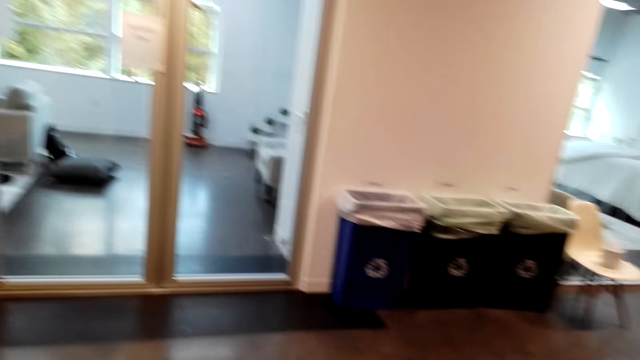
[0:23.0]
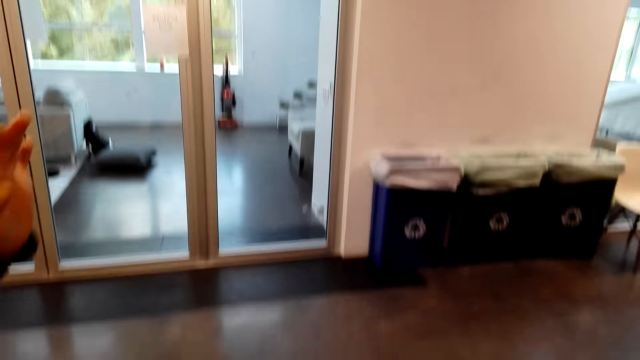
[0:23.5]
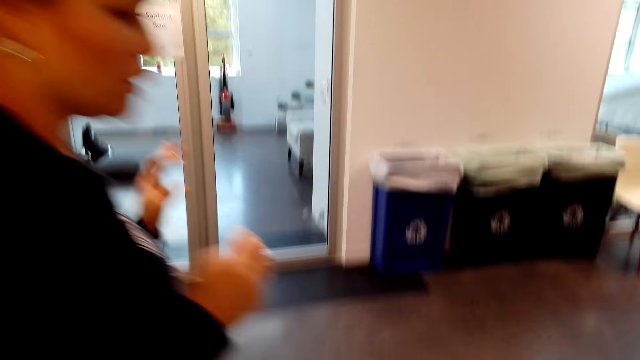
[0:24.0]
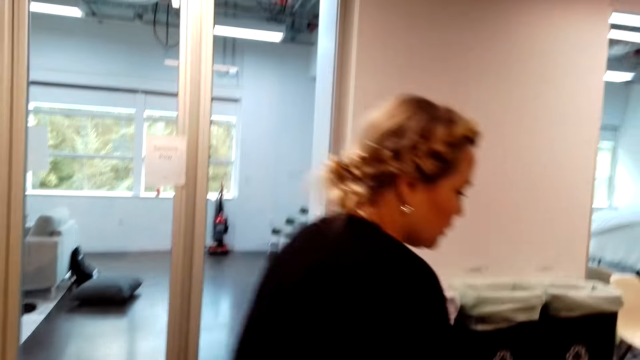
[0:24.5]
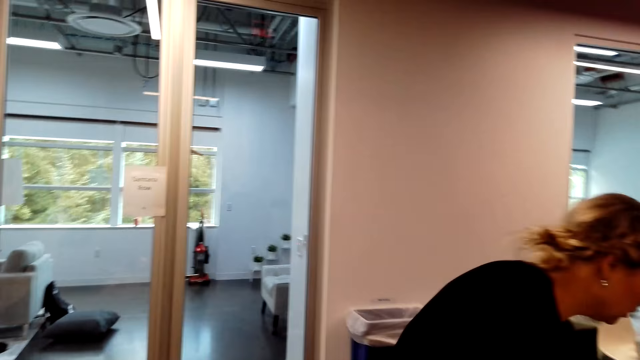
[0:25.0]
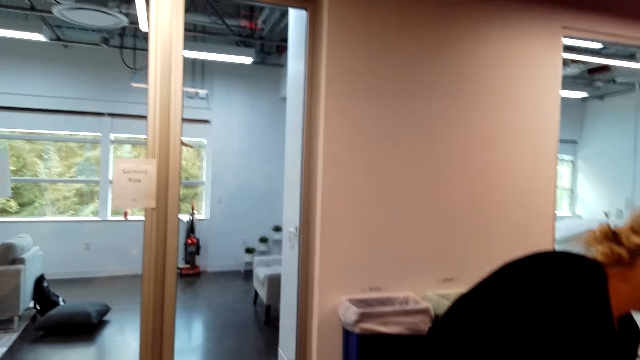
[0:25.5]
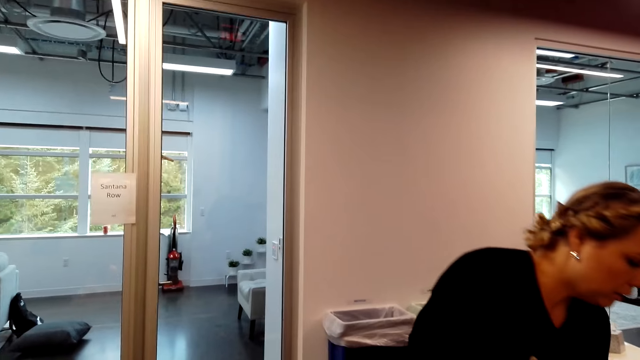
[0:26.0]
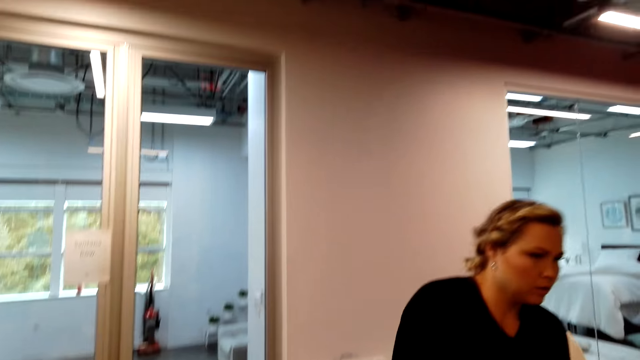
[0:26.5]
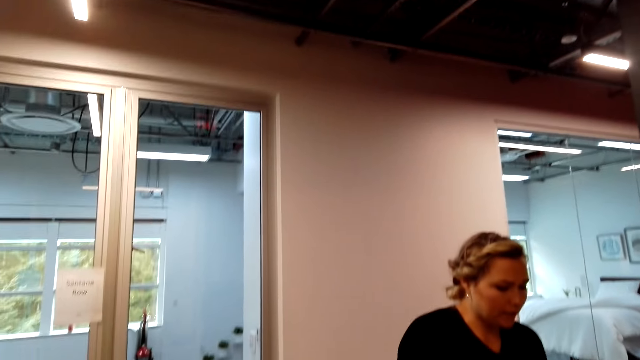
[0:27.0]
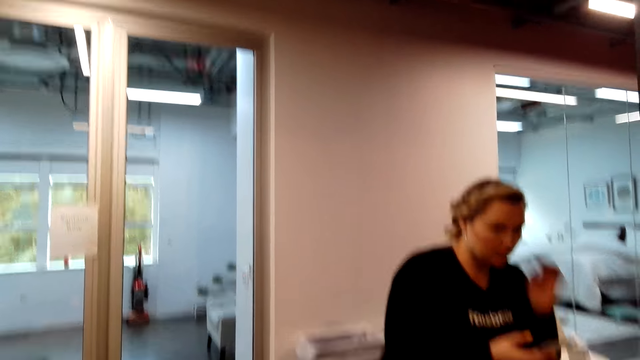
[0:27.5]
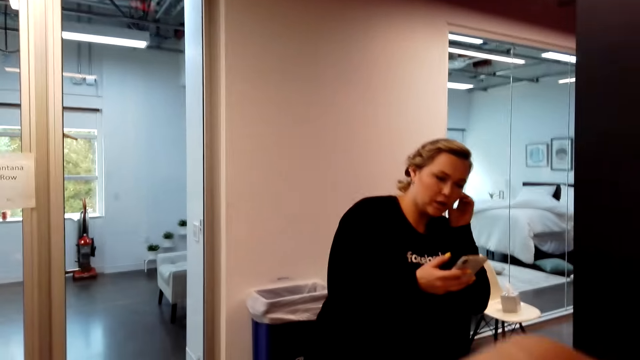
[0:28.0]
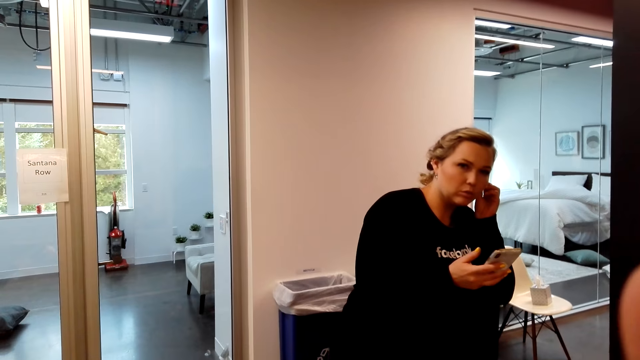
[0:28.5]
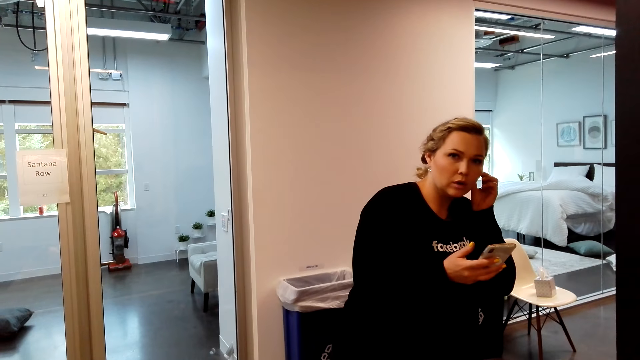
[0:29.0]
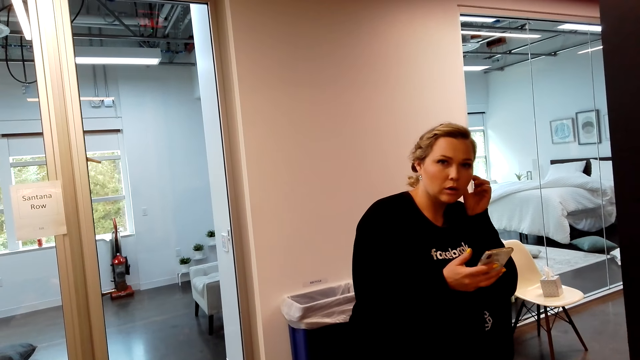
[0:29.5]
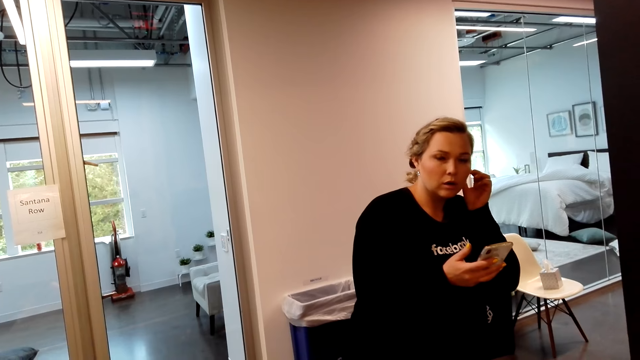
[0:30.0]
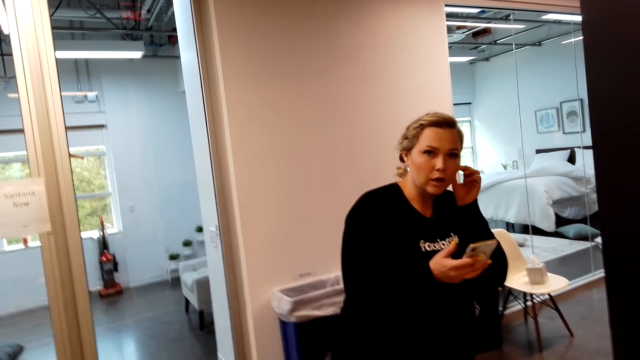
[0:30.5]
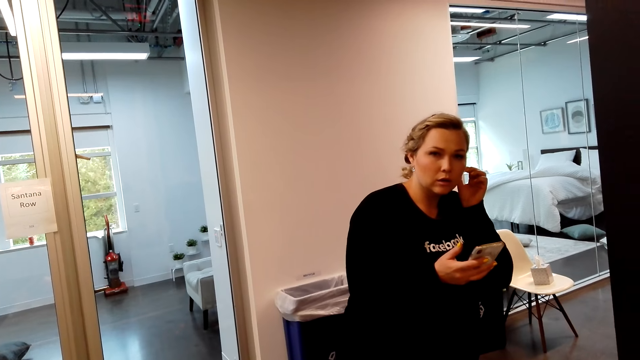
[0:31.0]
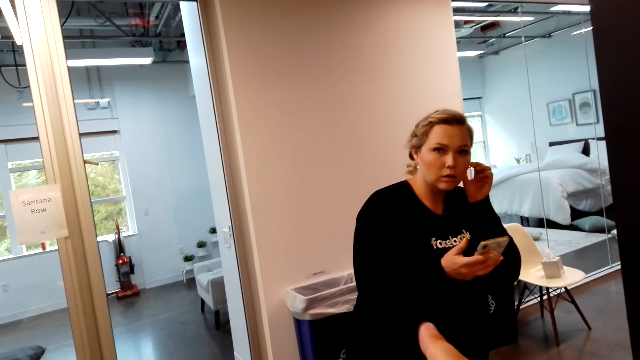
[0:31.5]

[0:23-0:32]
A lady walks around. The lady uses the phone.

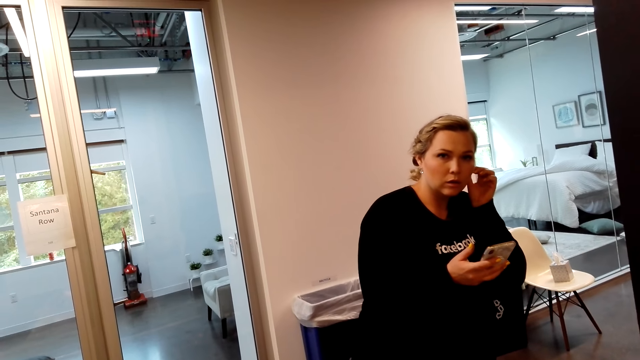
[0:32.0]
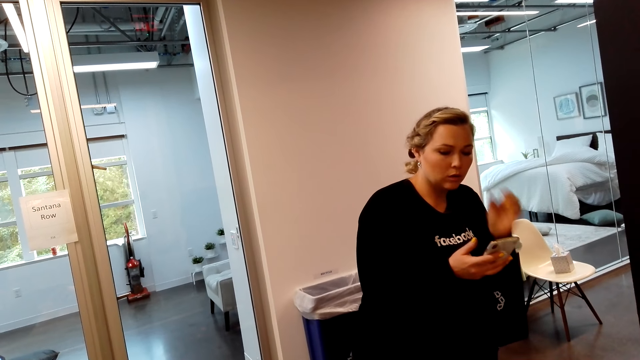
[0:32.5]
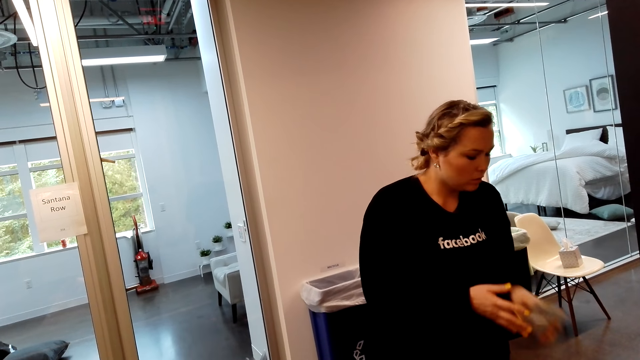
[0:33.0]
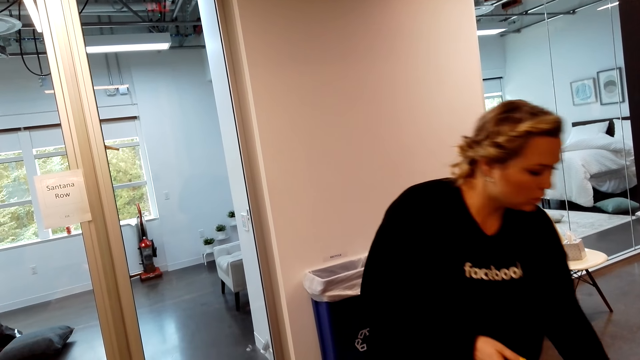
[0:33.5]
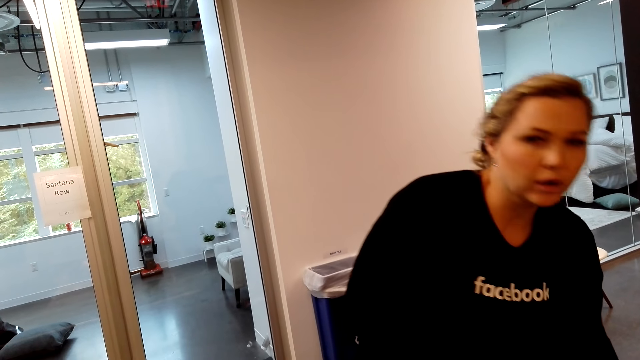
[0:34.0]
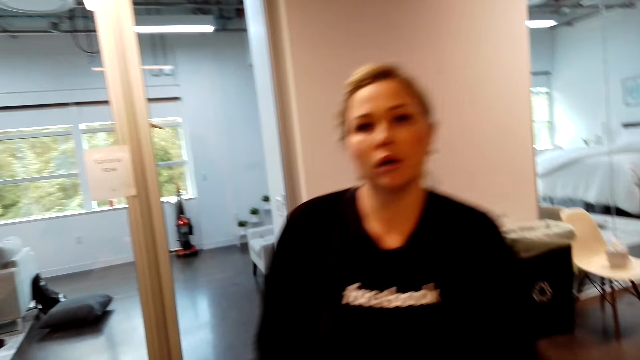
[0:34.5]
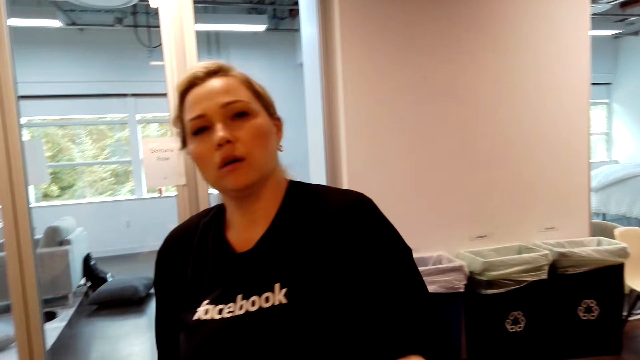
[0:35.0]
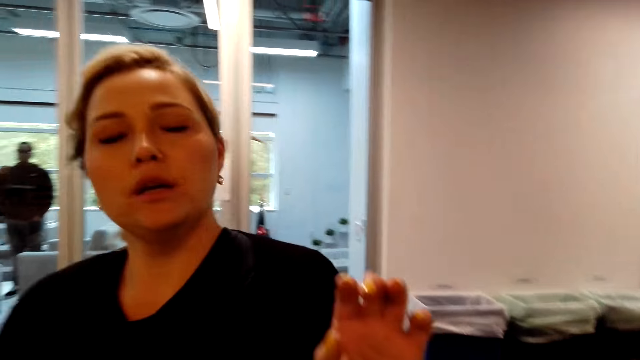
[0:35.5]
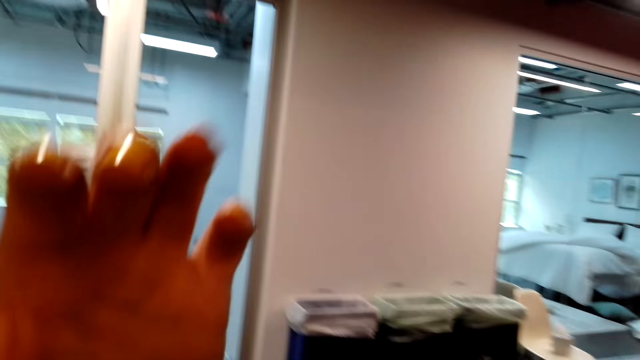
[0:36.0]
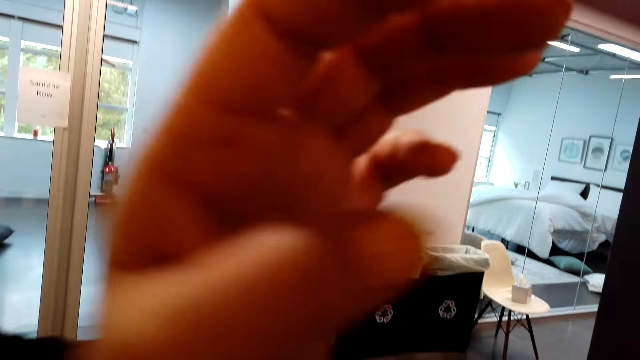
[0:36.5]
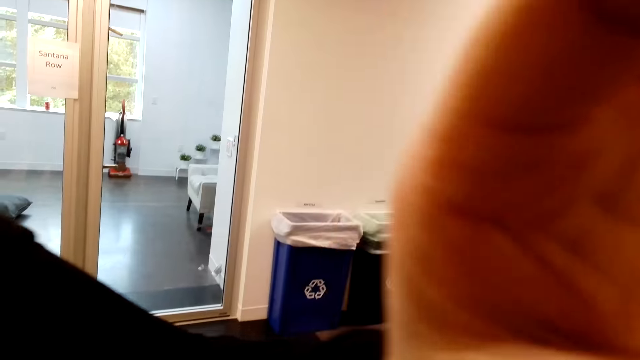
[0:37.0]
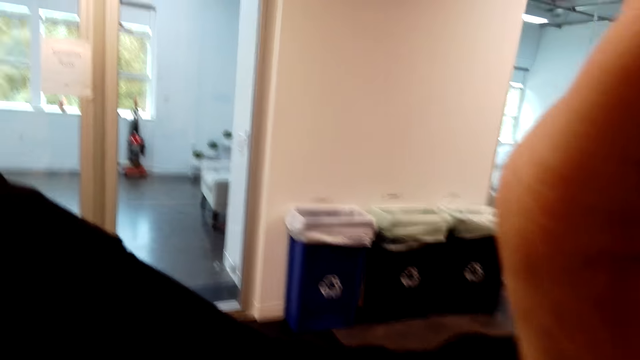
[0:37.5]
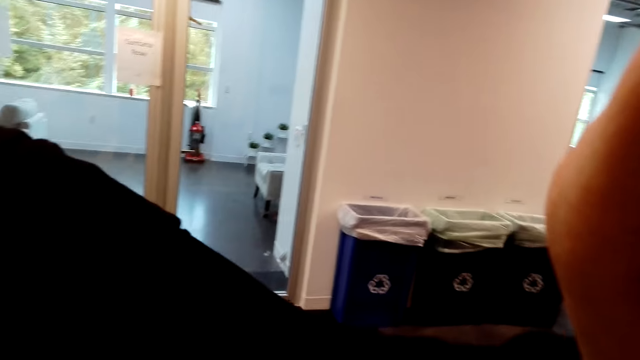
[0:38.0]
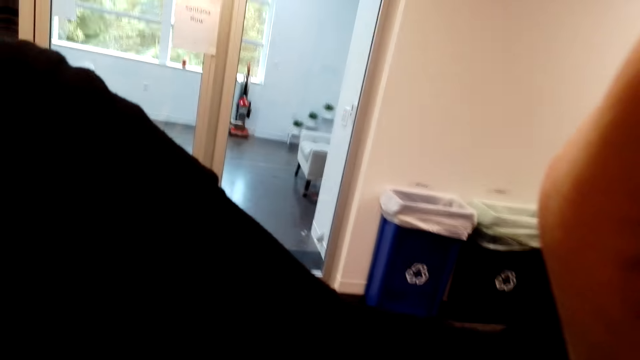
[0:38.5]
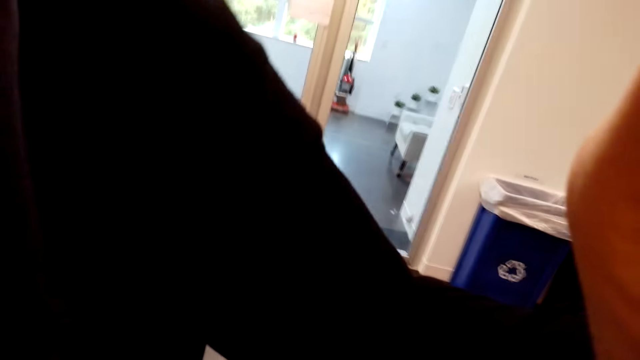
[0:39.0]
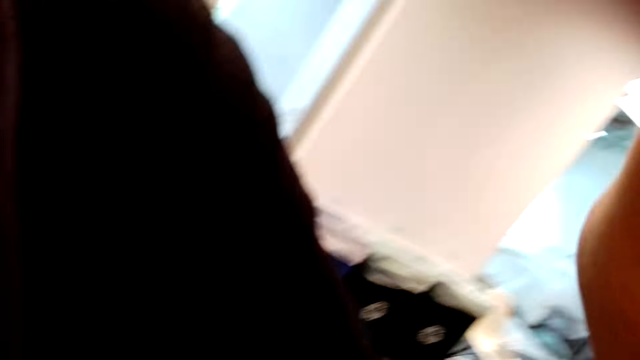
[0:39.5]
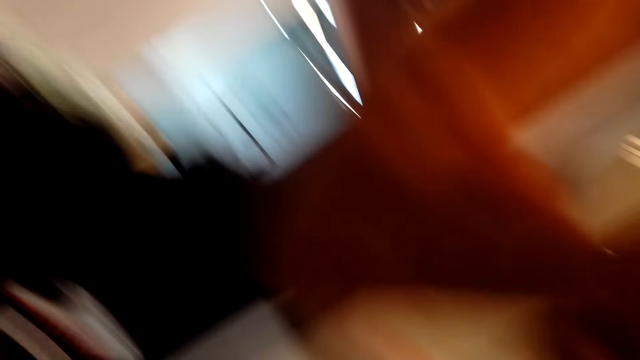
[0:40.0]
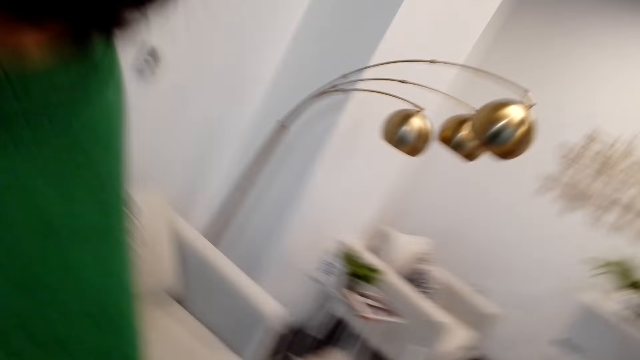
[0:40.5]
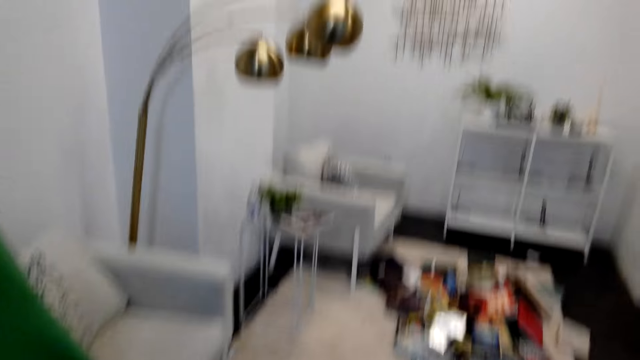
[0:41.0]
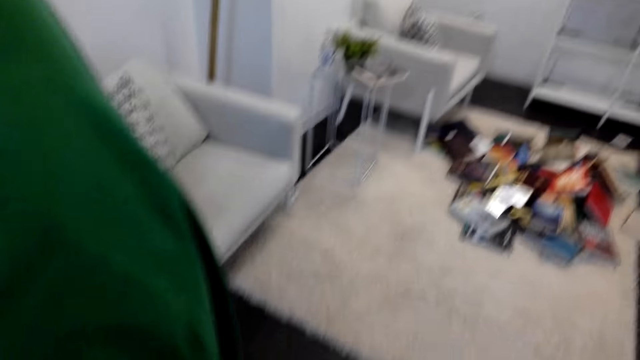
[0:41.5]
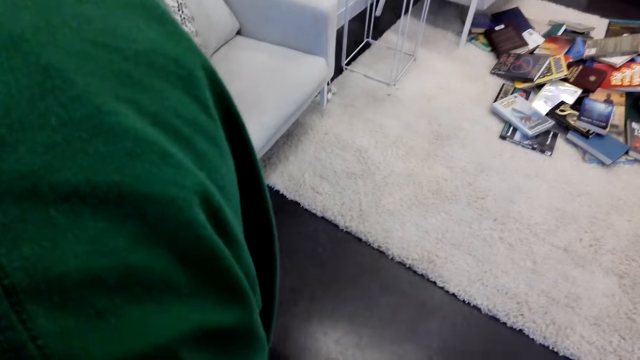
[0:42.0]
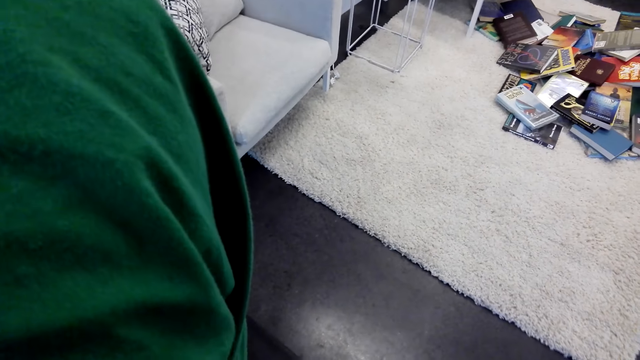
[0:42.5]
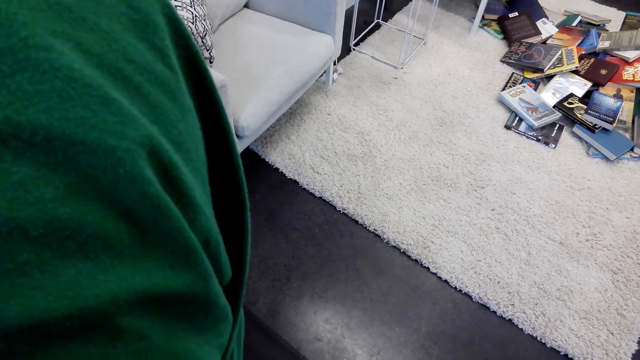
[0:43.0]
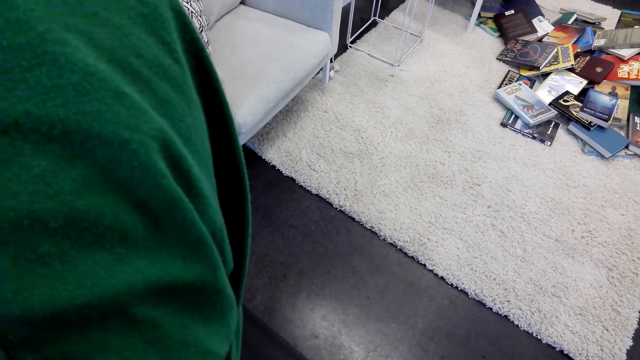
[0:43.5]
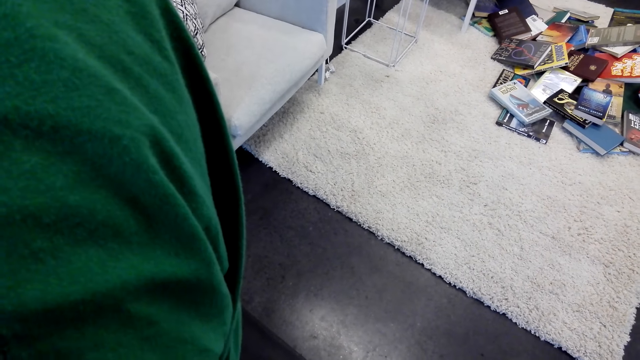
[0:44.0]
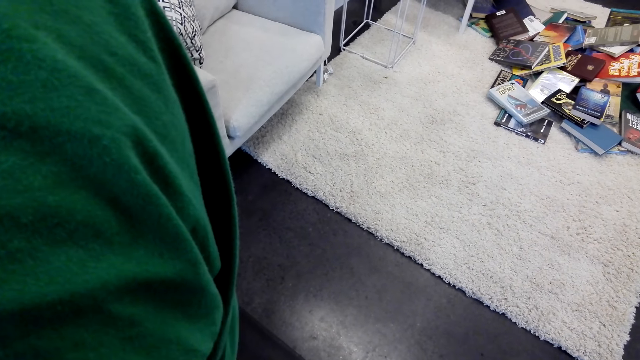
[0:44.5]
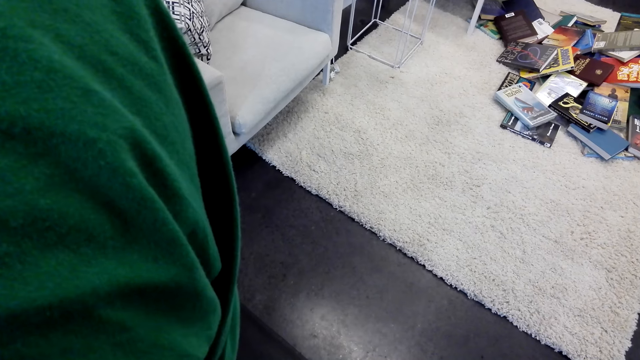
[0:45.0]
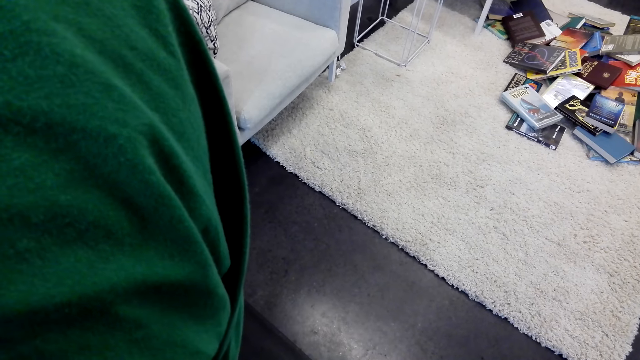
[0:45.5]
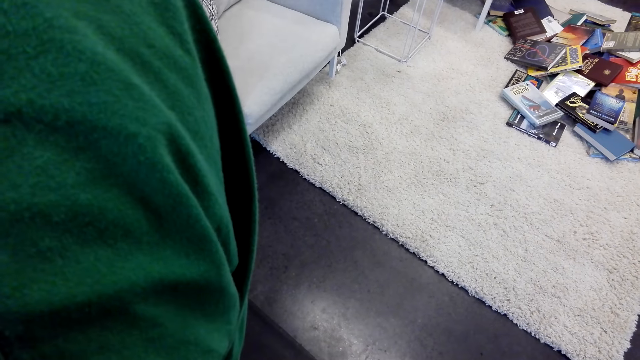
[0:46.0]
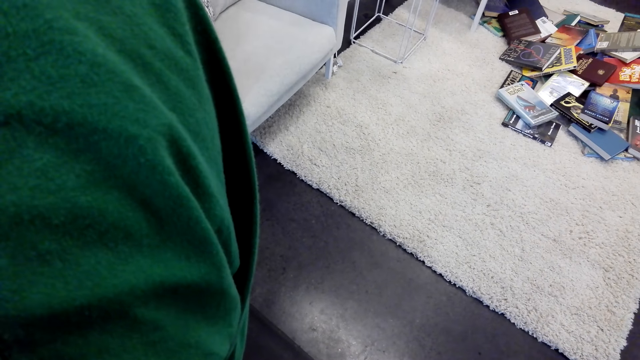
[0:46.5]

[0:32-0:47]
The camera wearer talks to a lady. The lady puts the phone down. The lady walks about. The lady touches the camera of the camera wearer. The lady corrects the camera. The camera wearer looks around.
